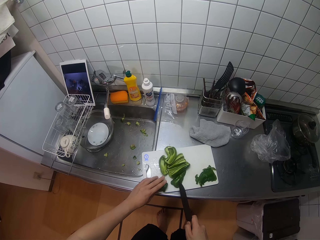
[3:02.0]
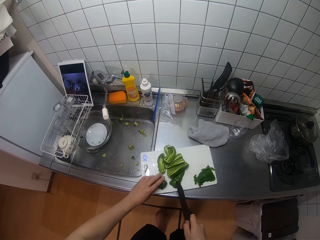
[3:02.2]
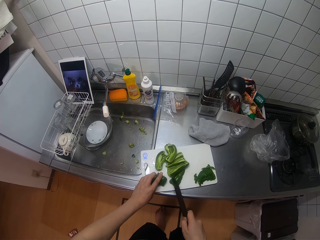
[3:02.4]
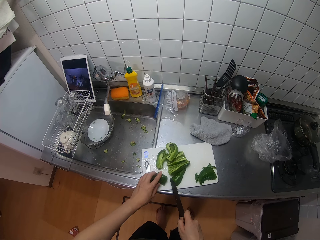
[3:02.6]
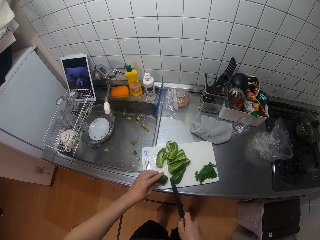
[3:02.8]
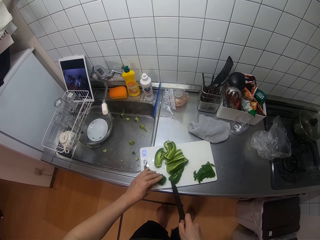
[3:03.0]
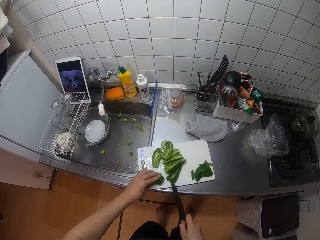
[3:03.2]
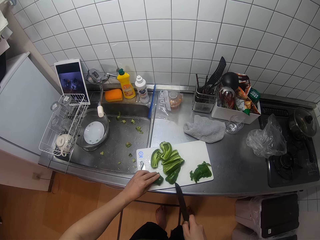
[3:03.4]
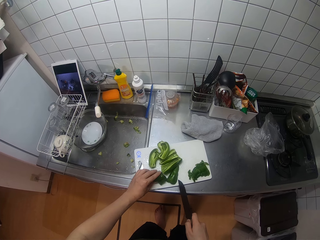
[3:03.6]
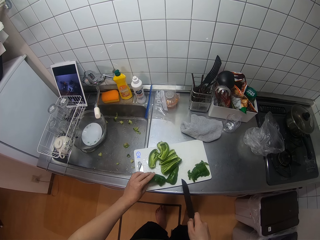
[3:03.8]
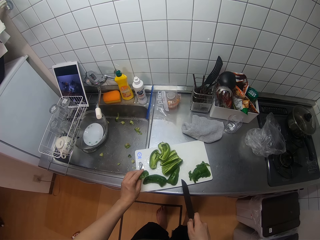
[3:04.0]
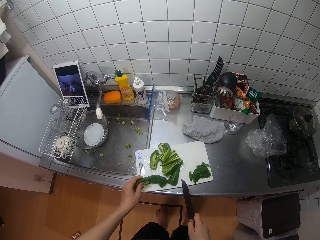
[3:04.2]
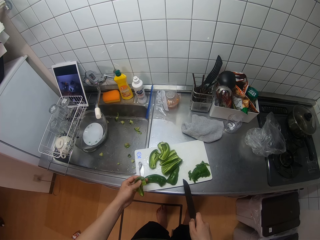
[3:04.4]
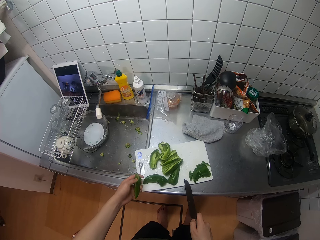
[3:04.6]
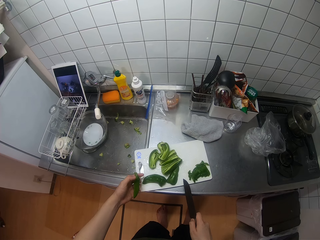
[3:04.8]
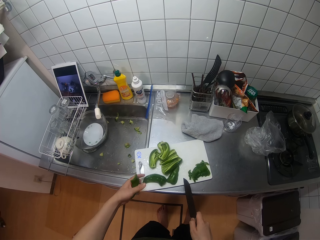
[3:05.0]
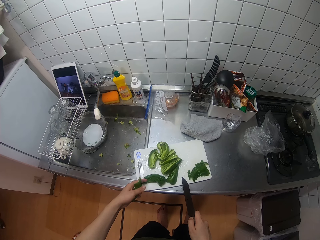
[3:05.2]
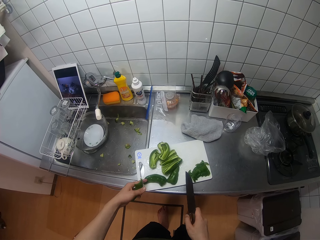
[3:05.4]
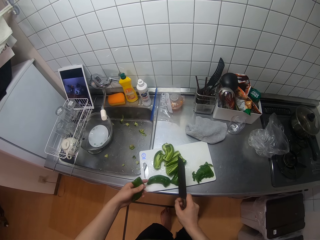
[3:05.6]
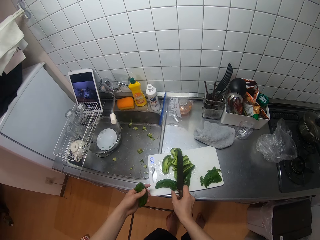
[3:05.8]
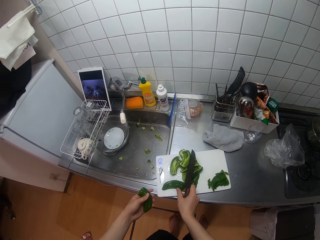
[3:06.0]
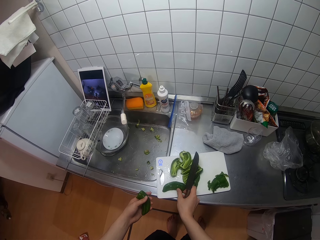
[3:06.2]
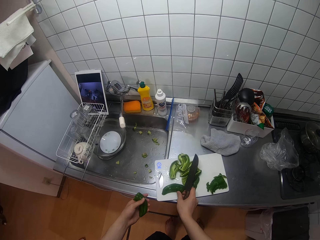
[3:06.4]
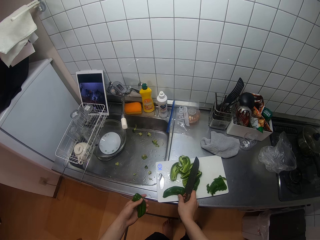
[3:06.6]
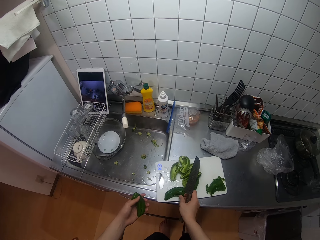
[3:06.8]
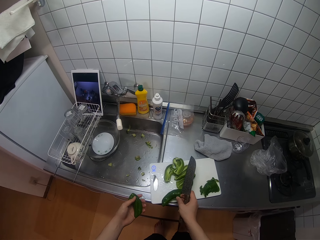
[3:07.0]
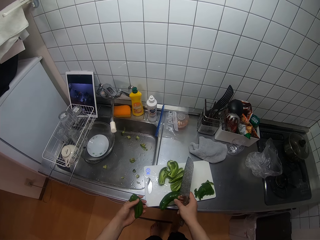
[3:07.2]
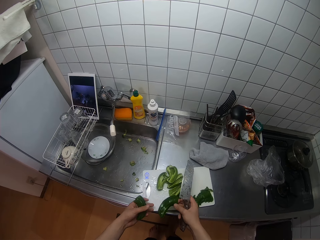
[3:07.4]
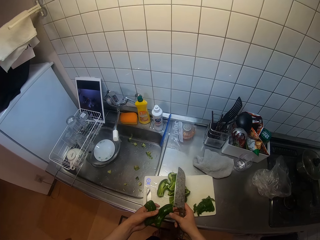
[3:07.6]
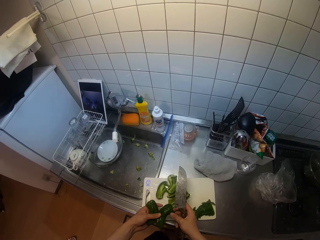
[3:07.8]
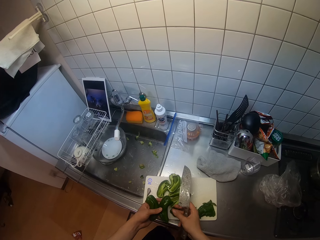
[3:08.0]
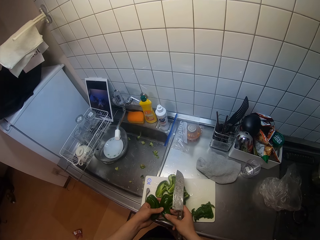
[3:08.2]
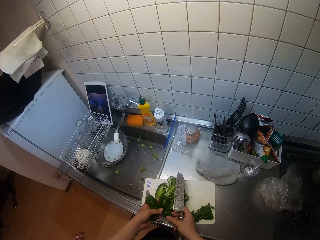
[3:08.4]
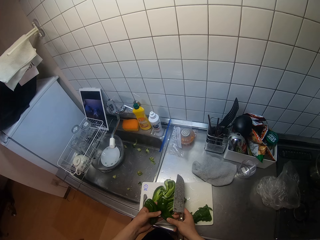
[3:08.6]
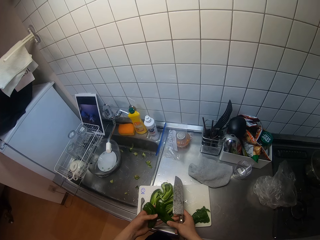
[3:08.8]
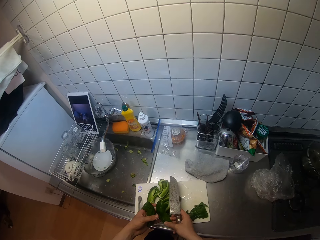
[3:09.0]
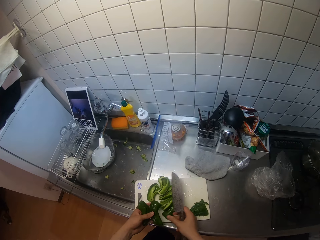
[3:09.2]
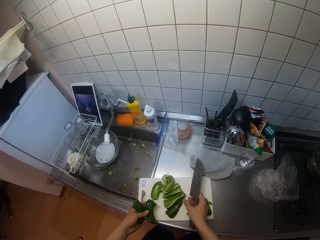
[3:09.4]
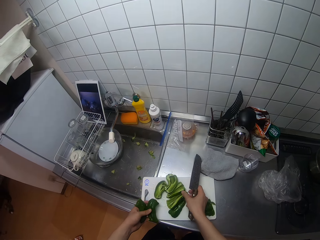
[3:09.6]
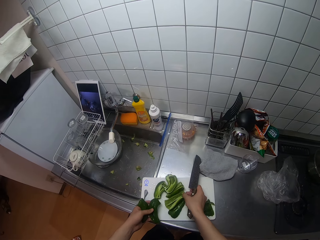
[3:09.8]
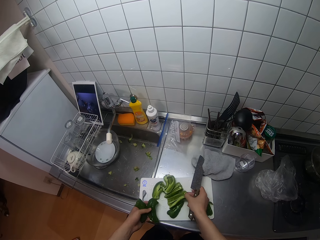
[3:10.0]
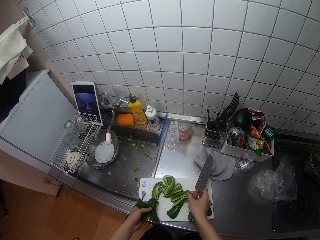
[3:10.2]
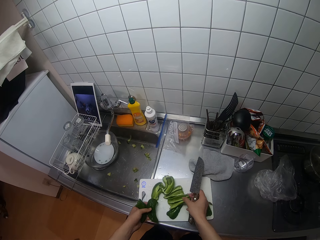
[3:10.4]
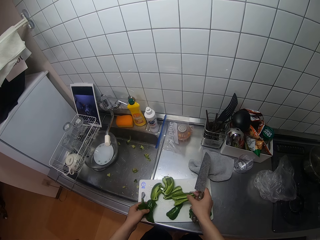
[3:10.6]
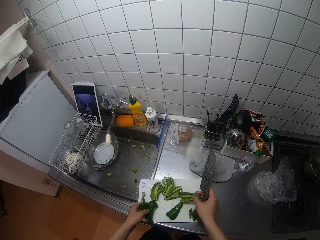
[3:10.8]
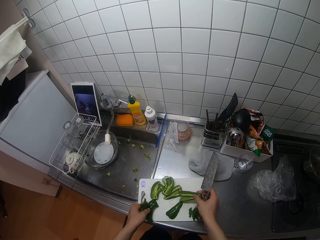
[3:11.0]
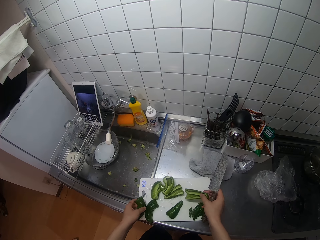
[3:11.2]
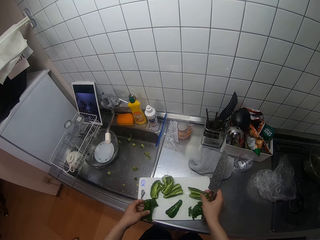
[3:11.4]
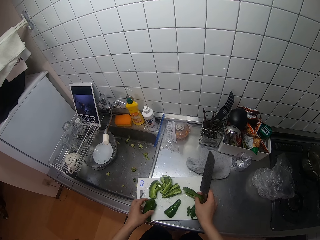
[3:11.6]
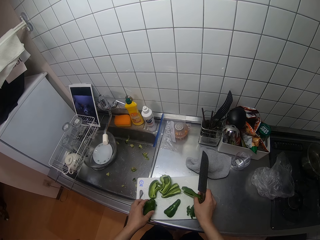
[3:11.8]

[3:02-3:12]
The camera wearer places the pepper seed on the chopping board with her left hand. She holds a green pepper. She picks pepper seeds from the chopping board with her right hand.

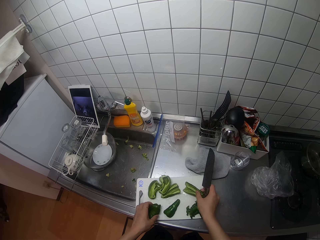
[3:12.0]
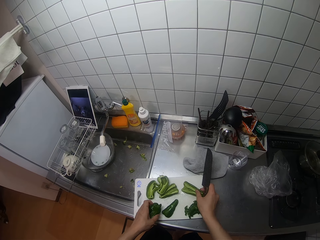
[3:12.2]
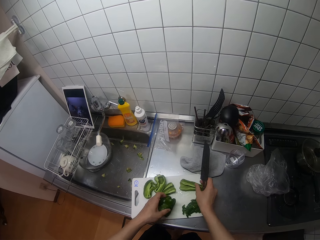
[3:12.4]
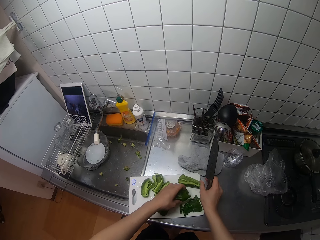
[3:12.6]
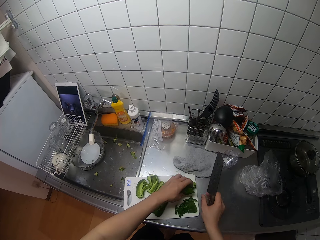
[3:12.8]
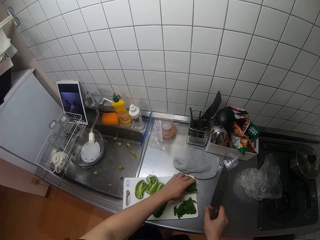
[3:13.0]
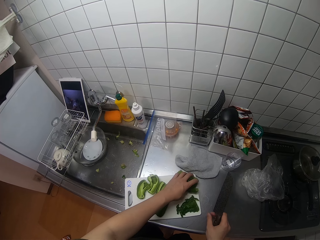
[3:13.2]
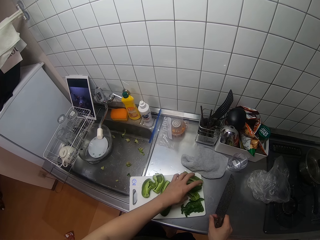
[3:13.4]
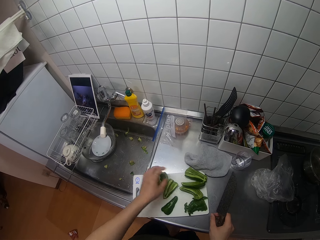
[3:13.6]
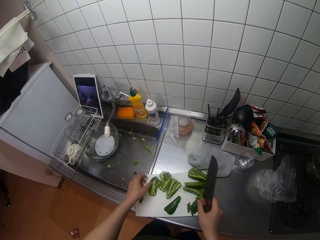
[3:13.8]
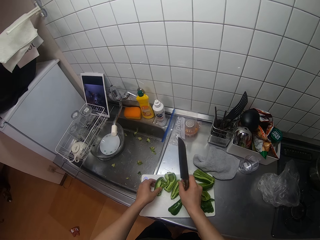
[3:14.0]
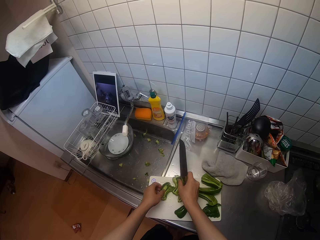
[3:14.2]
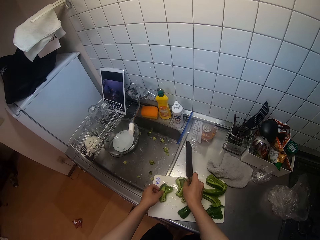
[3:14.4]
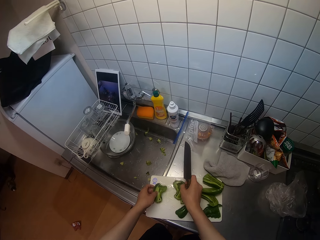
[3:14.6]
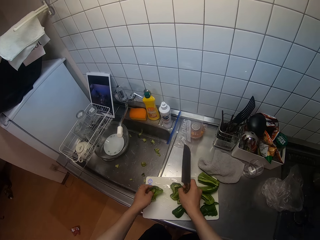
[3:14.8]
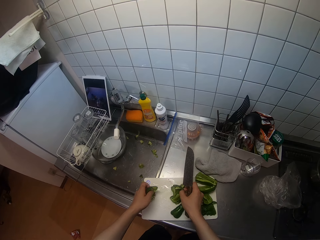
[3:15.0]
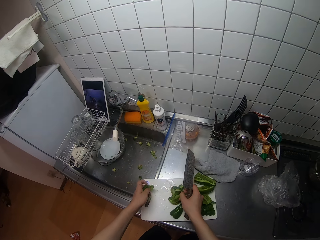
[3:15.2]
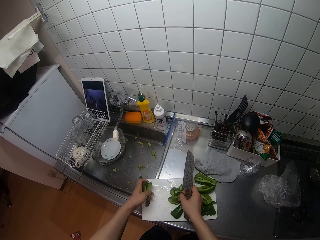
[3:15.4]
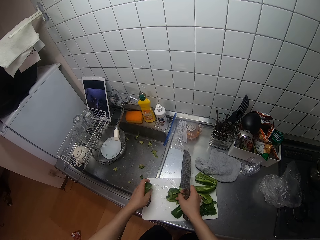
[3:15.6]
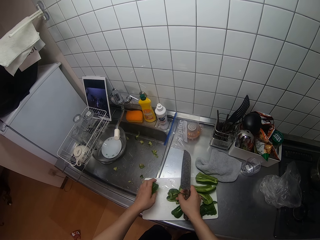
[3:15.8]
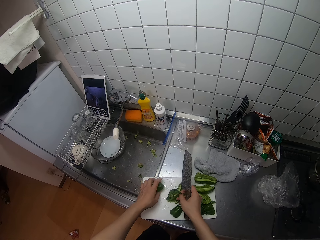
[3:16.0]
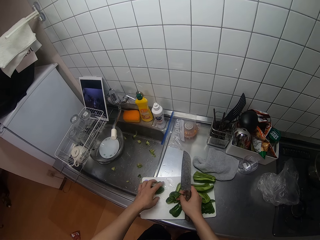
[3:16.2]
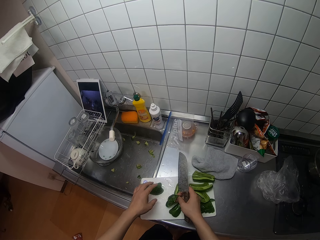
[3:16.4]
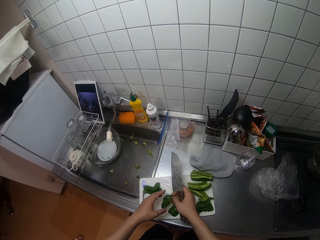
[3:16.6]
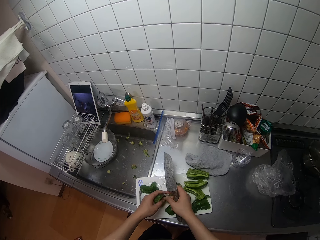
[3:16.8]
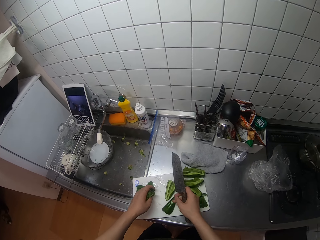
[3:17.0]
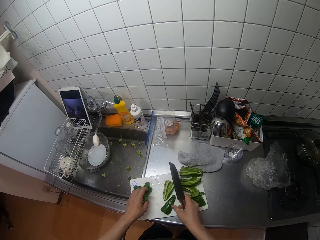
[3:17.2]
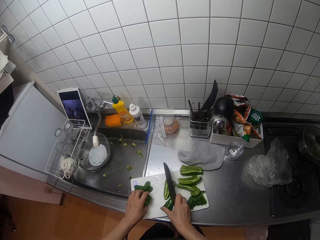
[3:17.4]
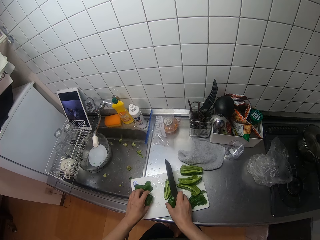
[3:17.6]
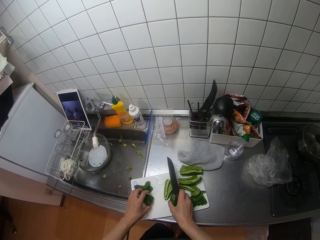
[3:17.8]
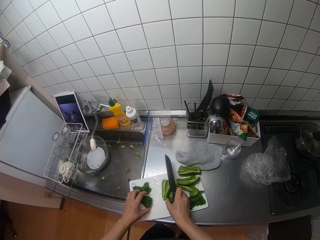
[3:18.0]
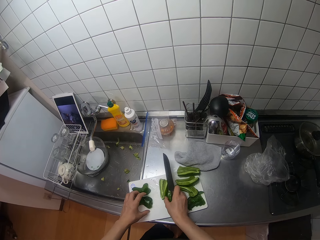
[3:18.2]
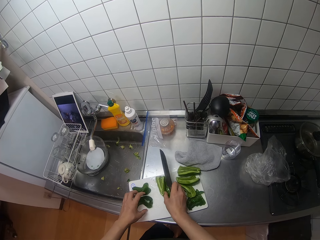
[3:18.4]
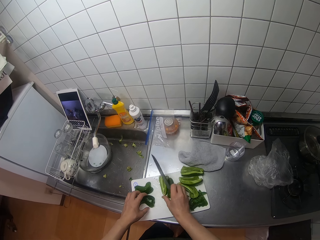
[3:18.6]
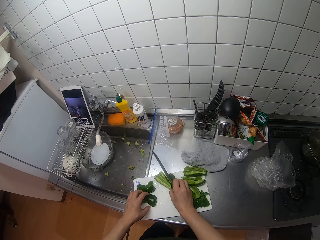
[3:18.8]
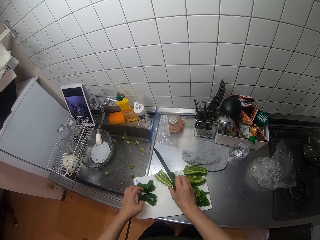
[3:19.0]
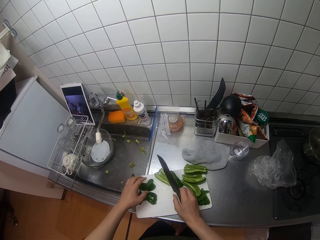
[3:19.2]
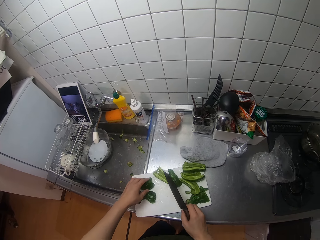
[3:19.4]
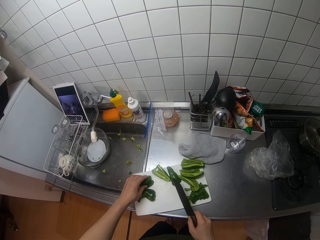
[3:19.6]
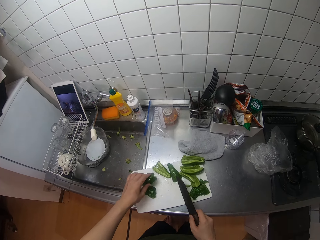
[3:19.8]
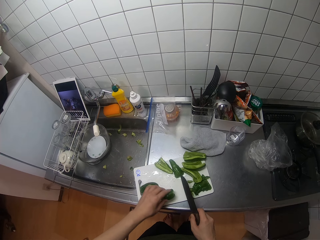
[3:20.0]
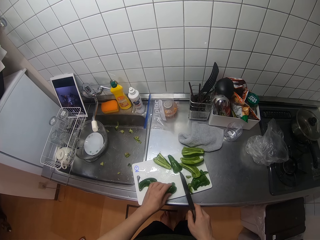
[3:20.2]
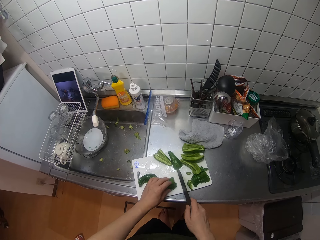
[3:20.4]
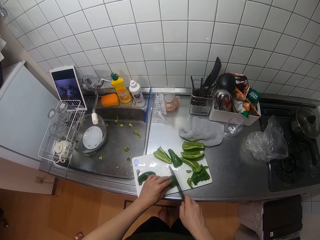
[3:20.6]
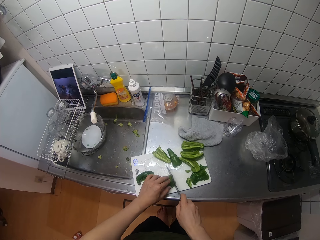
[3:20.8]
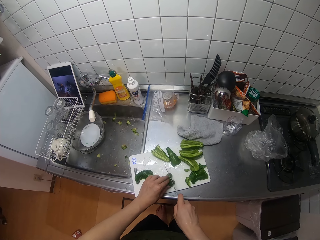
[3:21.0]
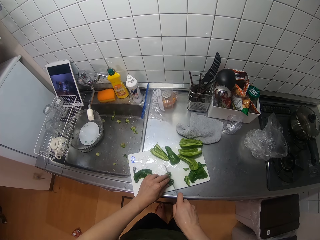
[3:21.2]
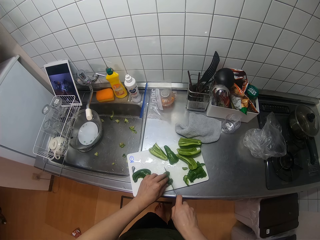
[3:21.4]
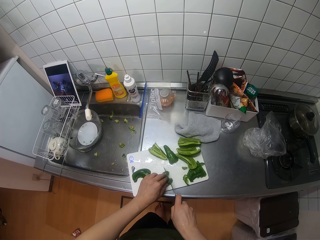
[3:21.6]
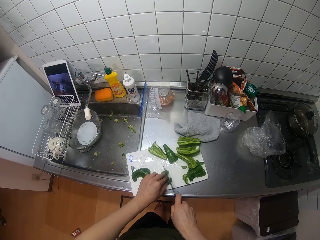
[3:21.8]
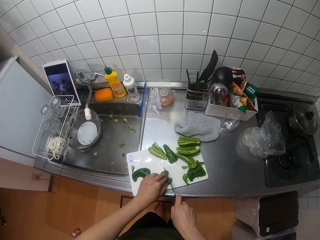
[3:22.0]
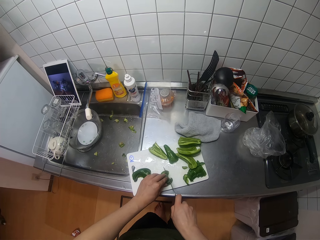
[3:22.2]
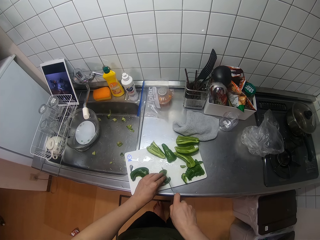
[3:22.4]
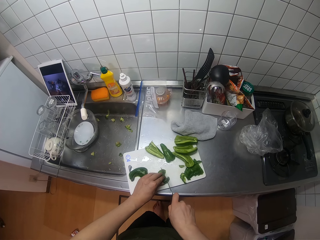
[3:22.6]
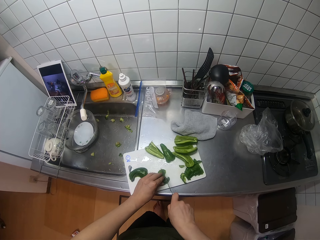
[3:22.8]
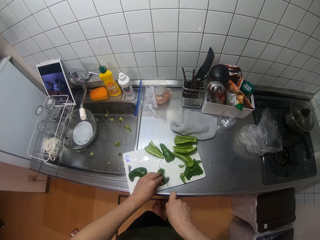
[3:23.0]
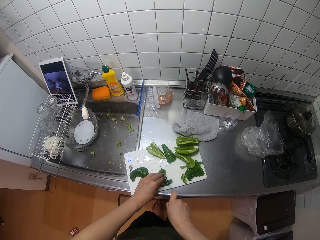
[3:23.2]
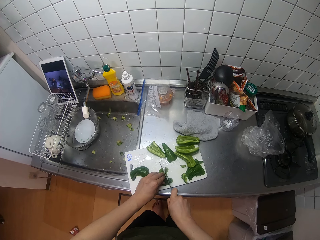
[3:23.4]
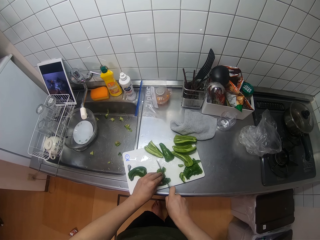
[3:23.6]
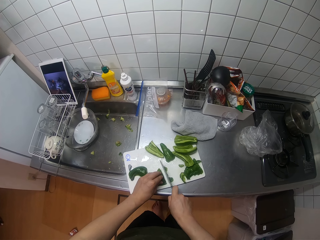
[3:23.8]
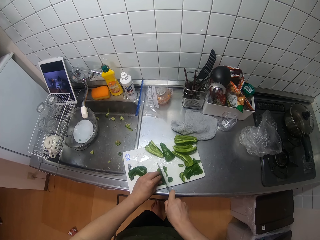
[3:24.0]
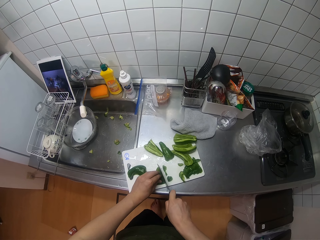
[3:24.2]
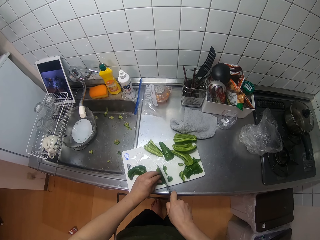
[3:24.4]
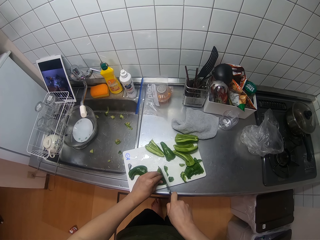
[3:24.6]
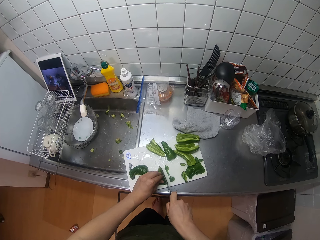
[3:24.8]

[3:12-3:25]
The camera wearer drops the seeds in her left hand on the chopping board. She arranges the seeds on the chopping board with her two hands. She cuts the pepper seeds on the chopping board with the knife in her right hand.
